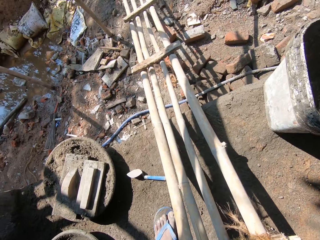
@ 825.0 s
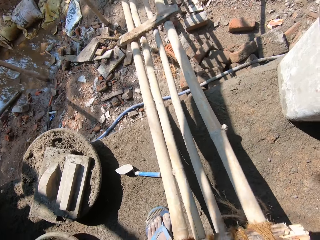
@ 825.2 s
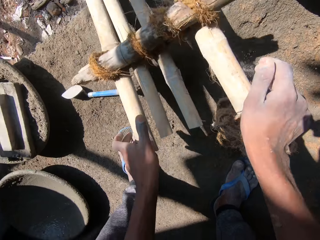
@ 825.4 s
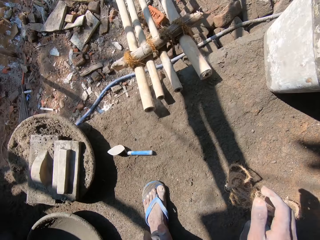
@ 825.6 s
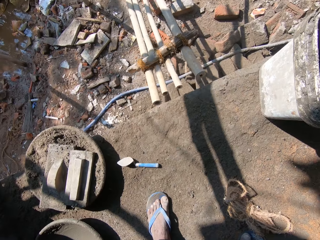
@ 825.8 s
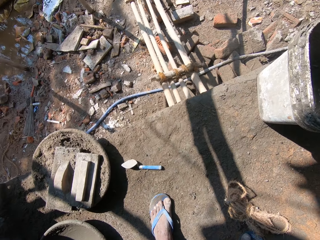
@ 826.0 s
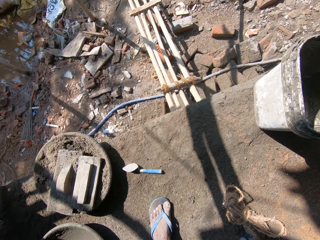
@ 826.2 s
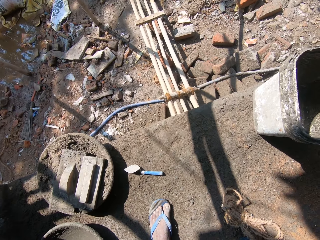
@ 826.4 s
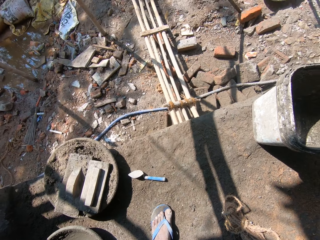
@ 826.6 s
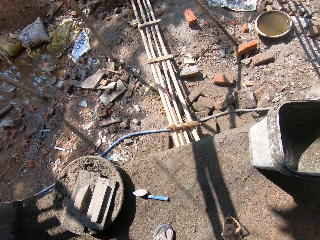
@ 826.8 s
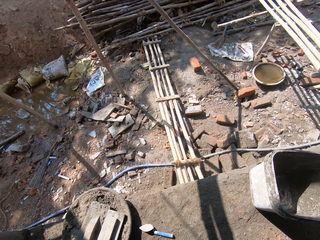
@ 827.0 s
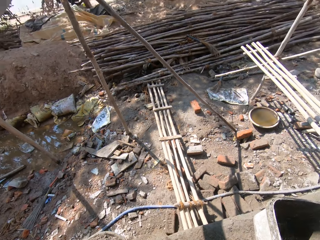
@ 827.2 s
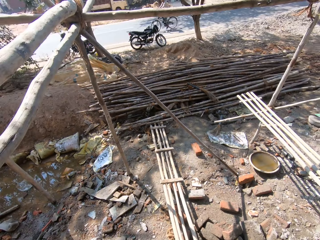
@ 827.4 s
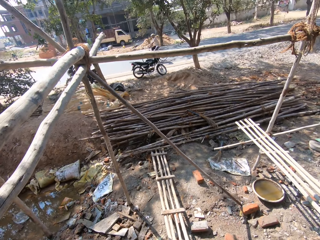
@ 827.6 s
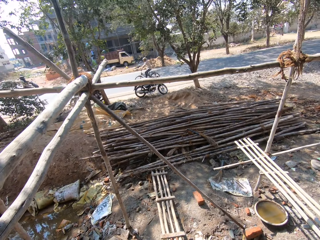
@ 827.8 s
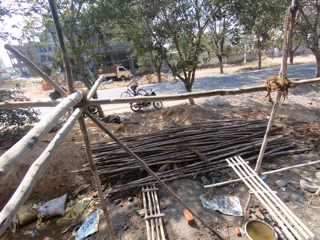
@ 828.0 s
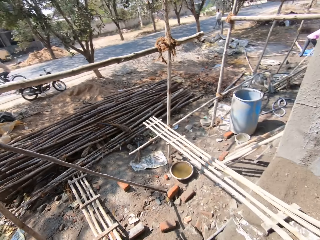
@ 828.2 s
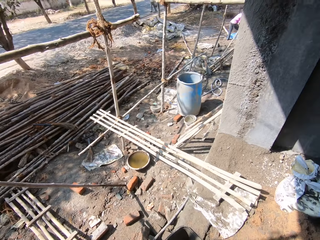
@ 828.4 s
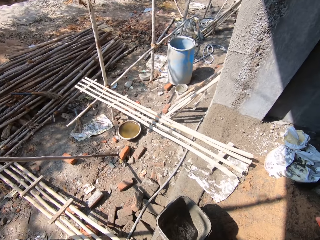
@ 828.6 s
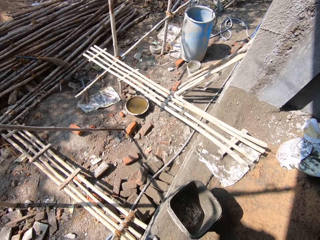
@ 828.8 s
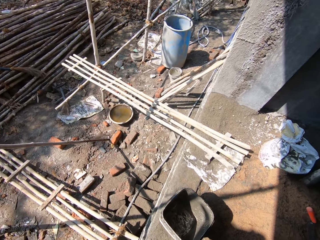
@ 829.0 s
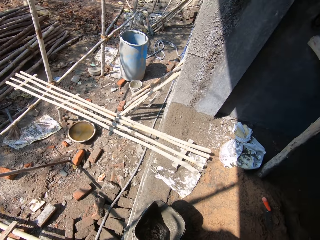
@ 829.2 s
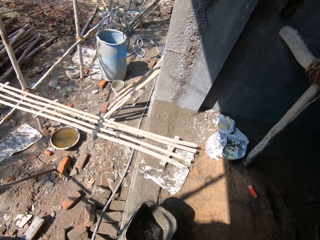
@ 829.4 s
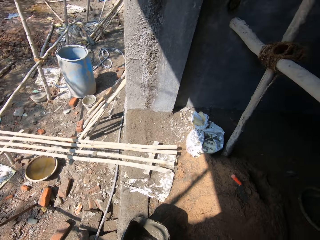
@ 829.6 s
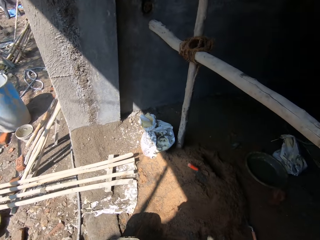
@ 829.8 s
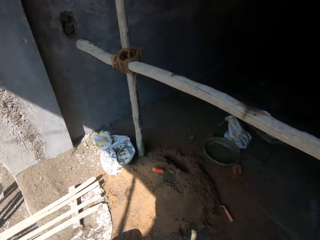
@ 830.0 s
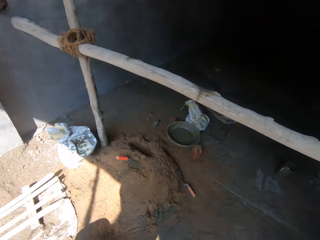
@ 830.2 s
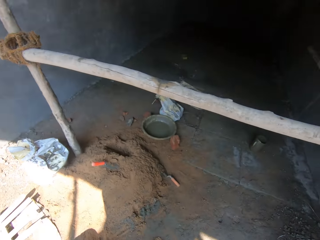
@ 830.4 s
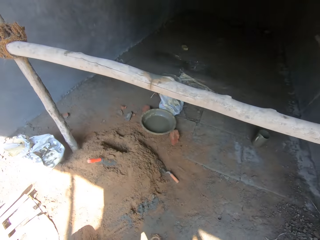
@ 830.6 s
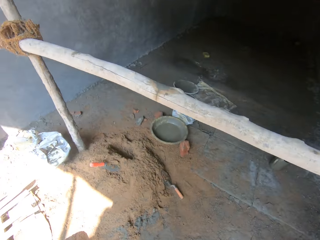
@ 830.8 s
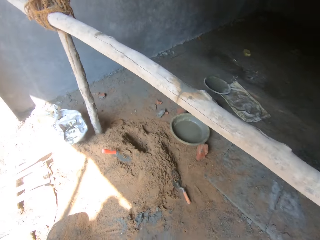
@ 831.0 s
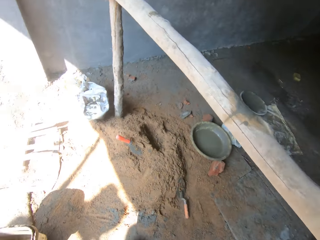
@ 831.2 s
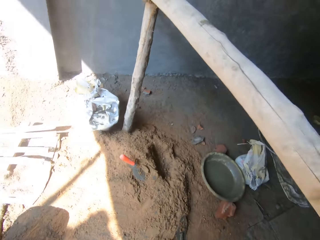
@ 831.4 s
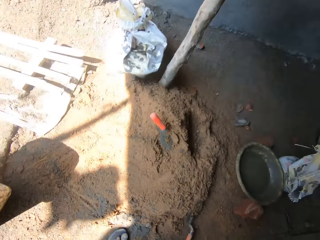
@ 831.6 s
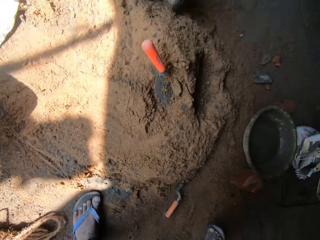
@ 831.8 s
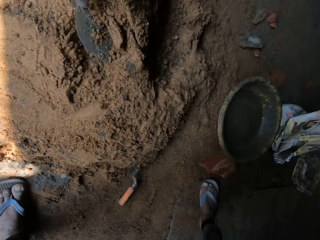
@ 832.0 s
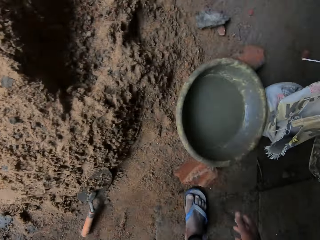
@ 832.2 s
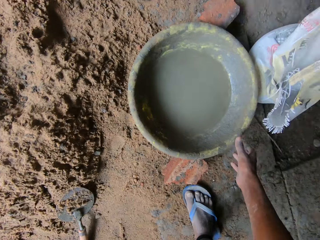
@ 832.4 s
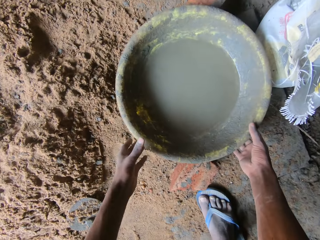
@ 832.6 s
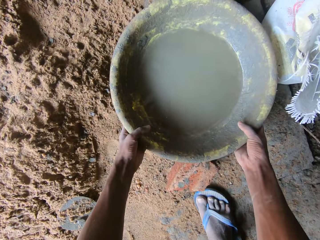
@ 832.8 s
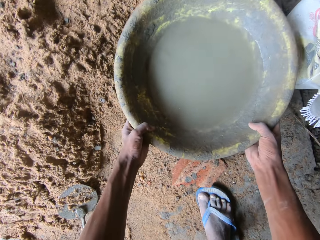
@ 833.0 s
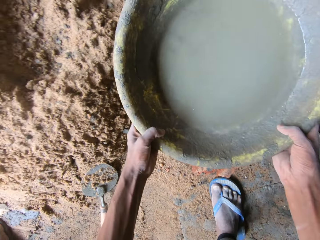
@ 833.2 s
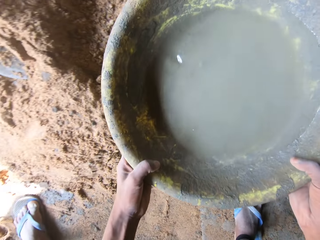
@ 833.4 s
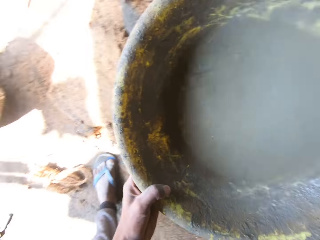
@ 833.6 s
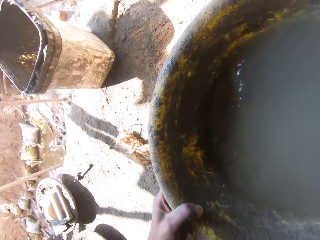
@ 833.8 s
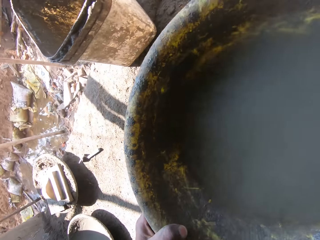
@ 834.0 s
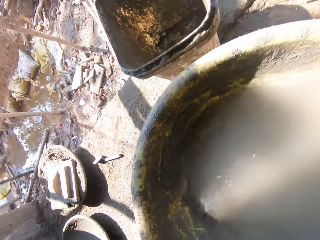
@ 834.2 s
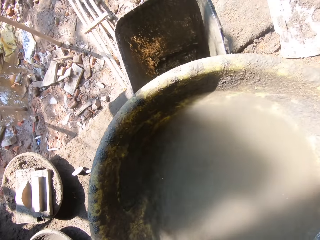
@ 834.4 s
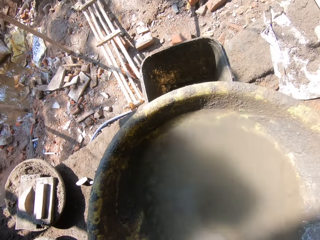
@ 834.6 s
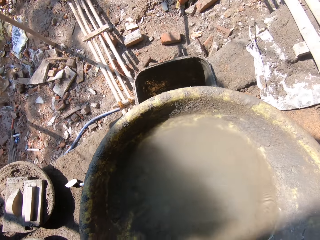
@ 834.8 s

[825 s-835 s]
The camera wearer bends. They push a wooden ladder. They throw the stick ladder on the ground. They look at the wooden ladder. They look around. They look at a pile of wood. They look at the wooden ladder on the ground. They turn. They look at sand on the floor. They walk around. They move a hand. They take a basin with water on the ground. They hold the basin with water. They move the basin.

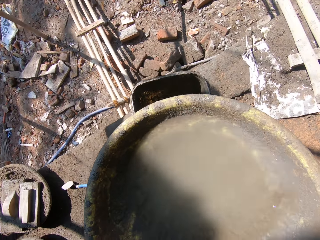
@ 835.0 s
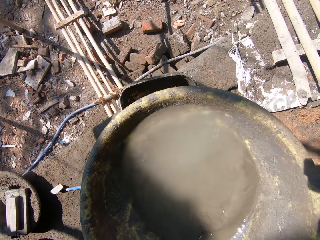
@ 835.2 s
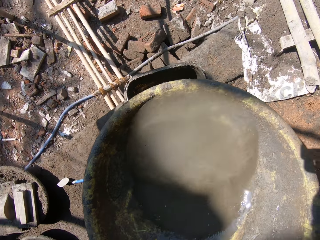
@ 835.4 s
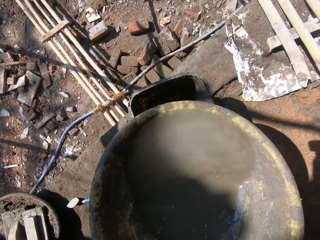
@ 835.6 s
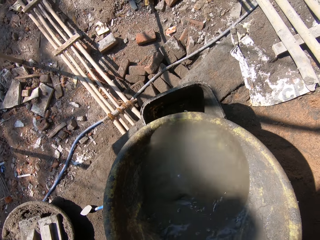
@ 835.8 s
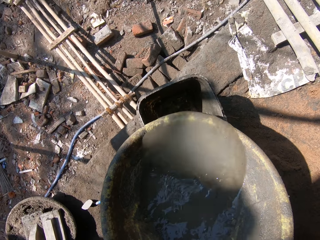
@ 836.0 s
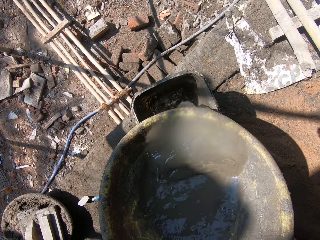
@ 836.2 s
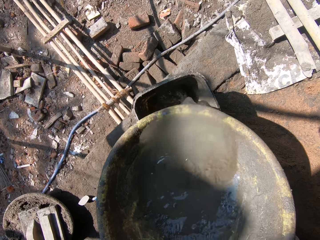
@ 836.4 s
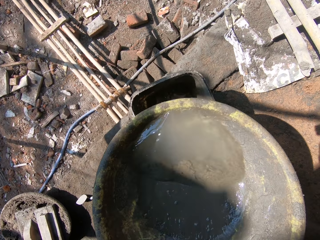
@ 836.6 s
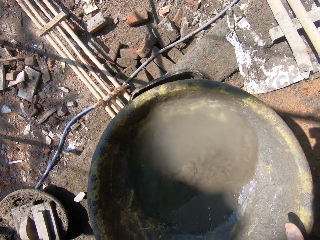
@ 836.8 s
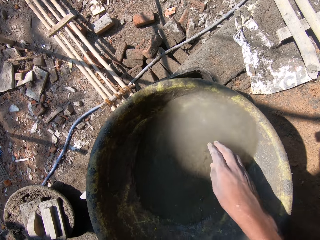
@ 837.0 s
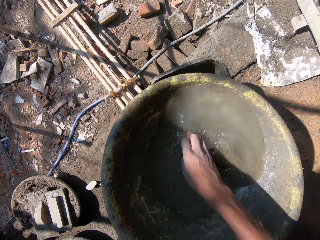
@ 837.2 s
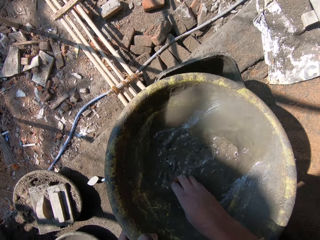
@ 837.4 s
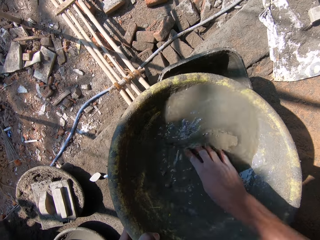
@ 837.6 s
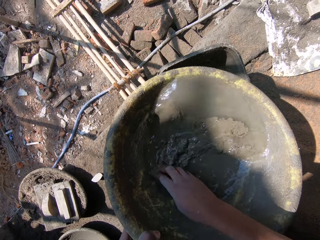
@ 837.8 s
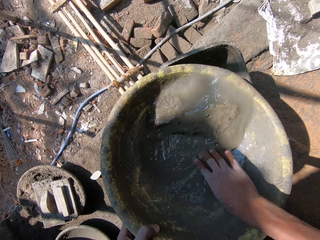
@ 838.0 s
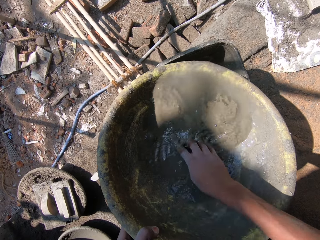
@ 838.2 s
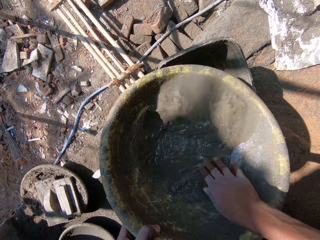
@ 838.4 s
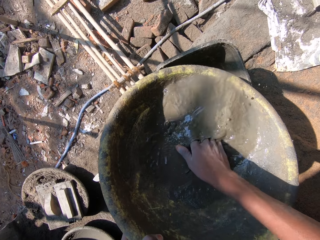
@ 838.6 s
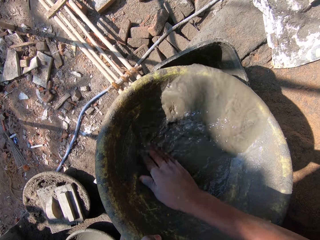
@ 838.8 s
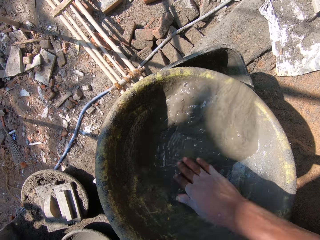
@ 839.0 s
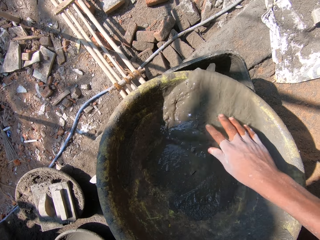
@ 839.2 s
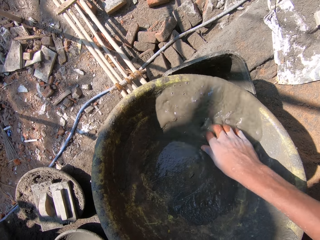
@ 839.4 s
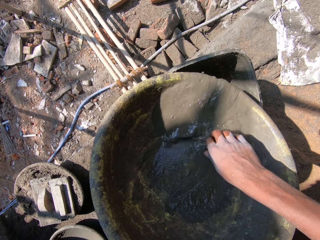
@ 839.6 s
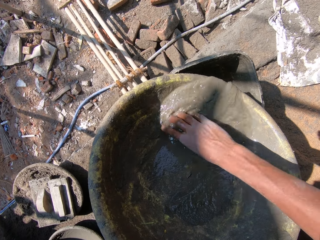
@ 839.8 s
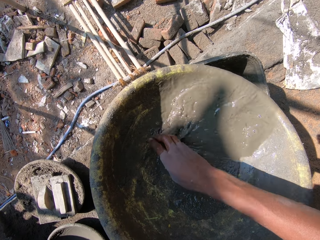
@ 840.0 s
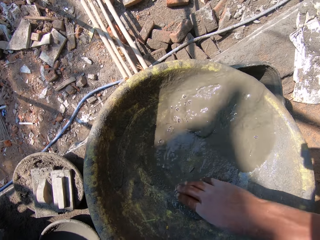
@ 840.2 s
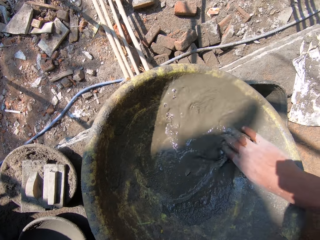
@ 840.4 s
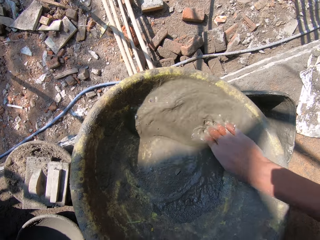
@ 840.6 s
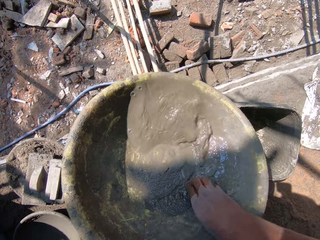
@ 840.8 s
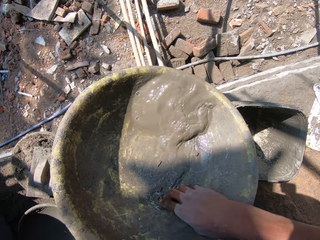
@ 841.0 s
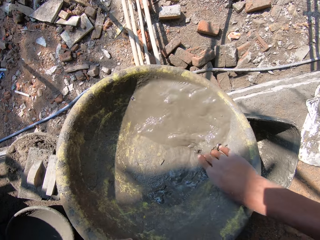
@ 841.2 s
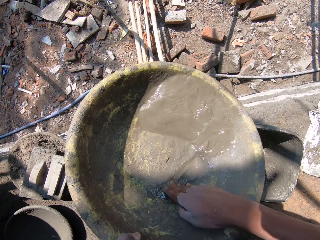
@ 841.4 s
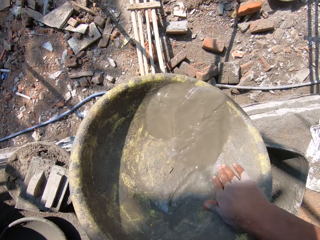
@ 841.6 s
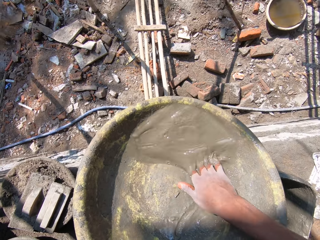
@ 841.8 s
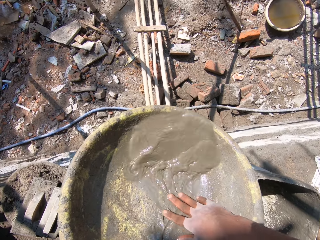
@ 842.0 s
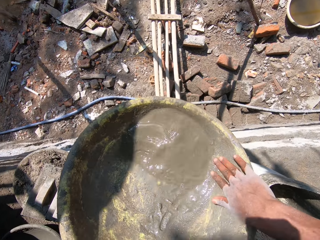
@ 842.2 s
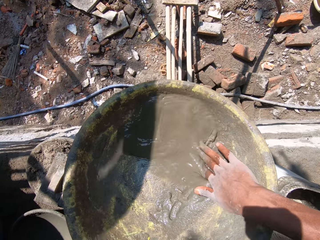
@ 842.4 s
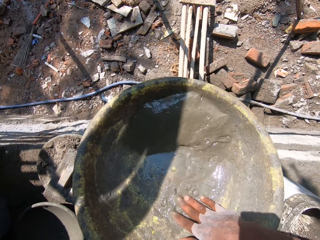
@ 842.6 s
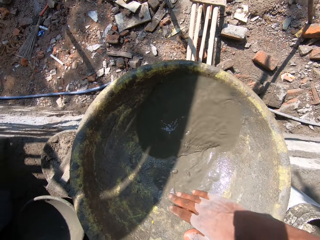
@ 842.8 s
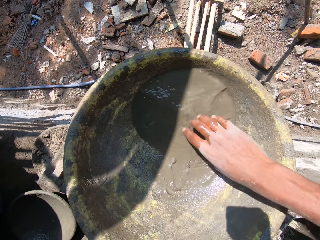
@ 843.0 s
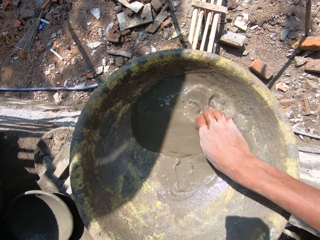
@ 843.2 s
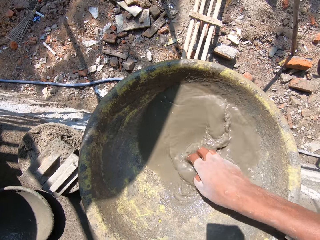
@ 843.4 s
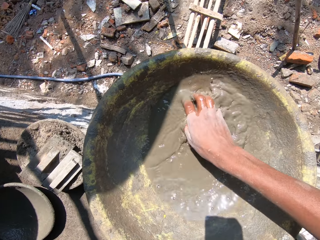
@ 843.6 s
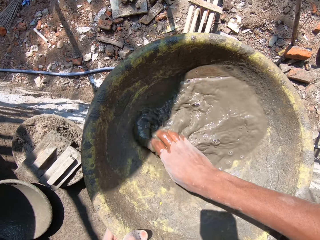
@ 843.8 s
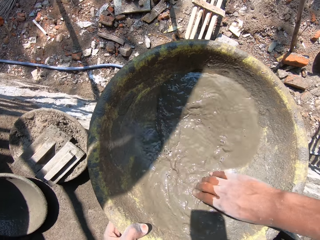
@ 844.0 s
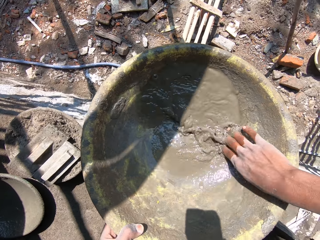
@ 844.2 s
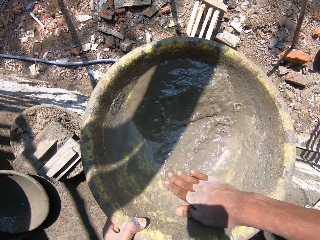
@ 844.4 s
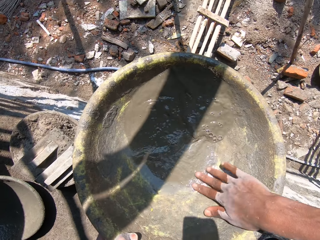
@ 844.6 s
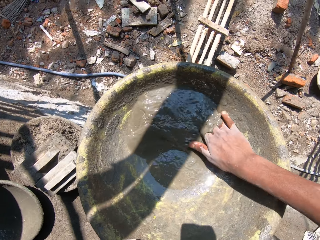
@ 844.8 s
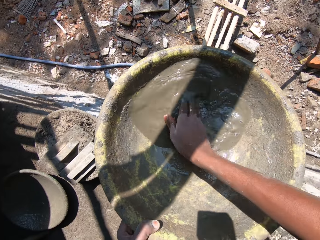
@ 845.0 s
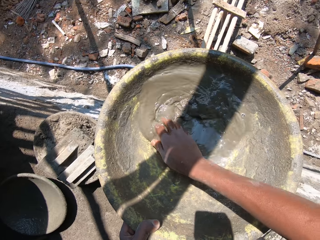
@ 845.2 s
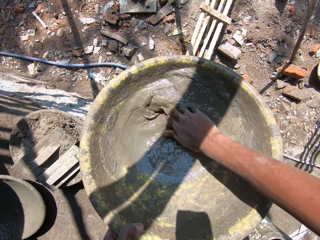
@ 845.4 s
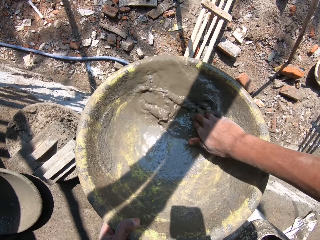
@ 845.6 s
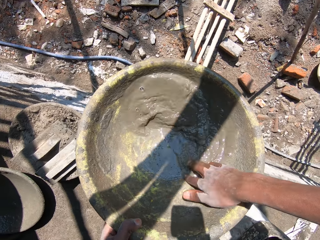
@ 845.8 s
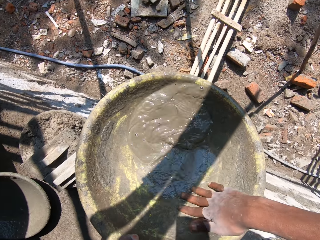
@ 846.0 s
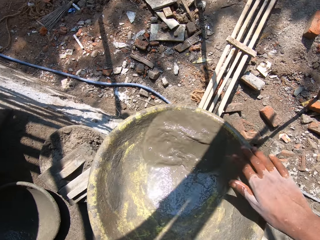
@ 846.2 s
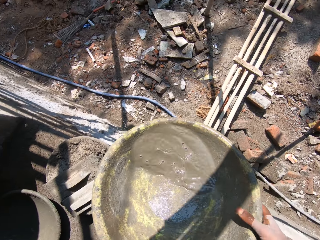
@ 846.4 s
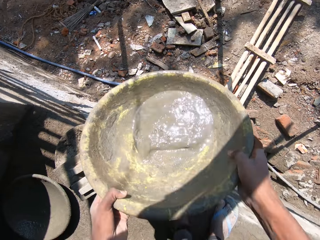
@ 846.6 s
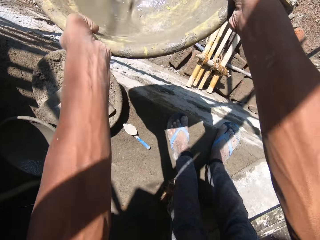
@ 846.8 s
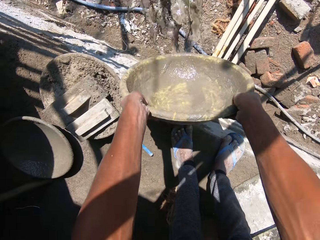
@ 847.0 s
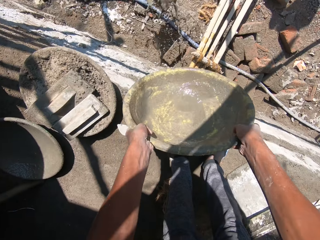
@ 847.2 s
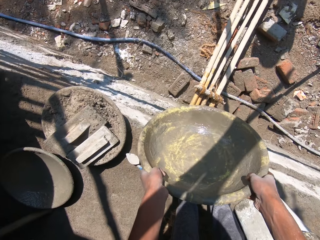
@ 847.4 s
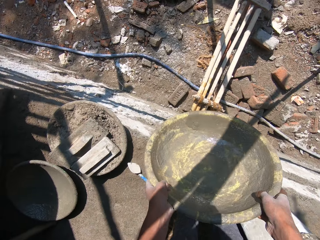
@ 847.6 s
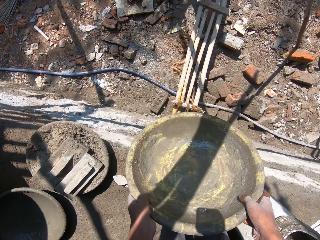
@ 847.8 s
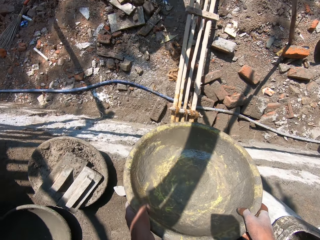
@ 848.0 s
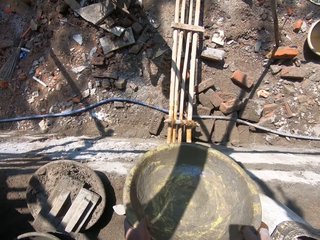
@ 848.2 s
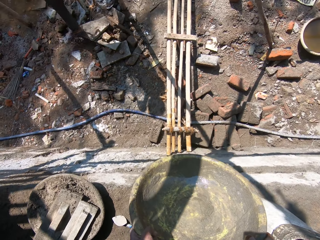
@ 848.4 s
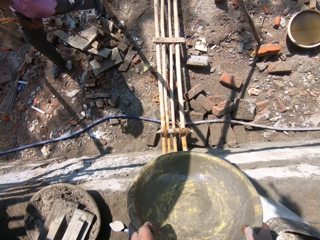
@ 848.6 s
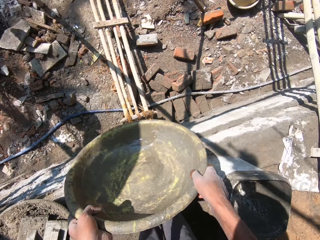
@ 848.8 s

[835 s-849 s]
The camera wearer holds the basin with water. They bend the basin near a bucket. They pour water from the basin in the bucket. They wash in the basin. They put a hand in the basin. They stir muddy water with a hand. They wash the basin with a hand. They pour muddy water from the basin on the ground.
